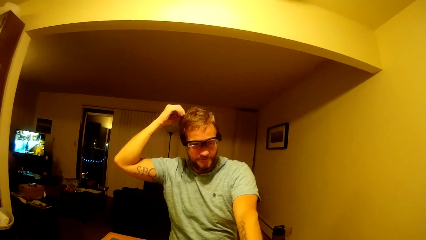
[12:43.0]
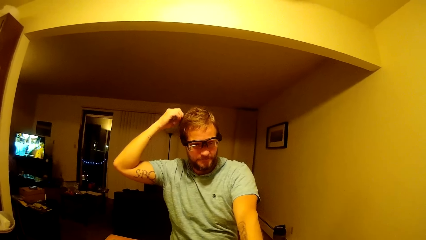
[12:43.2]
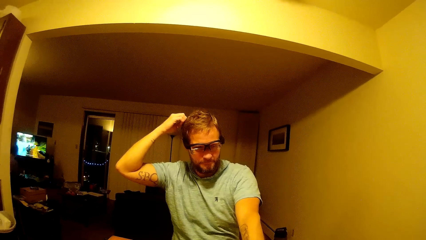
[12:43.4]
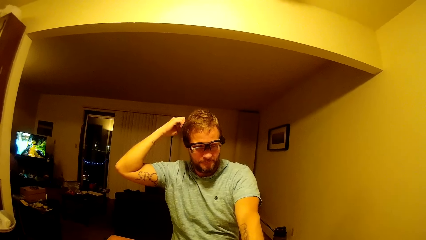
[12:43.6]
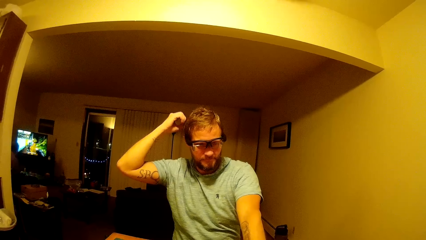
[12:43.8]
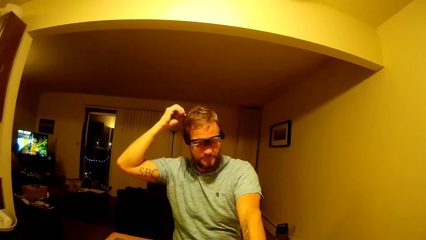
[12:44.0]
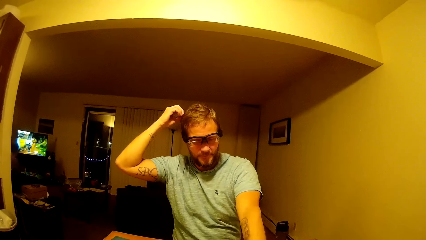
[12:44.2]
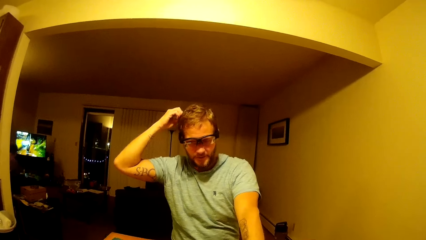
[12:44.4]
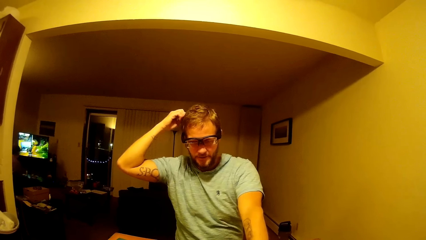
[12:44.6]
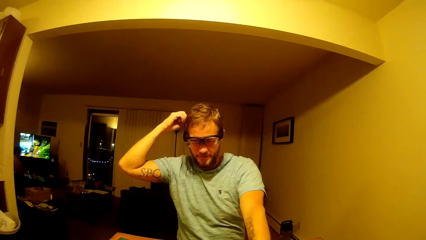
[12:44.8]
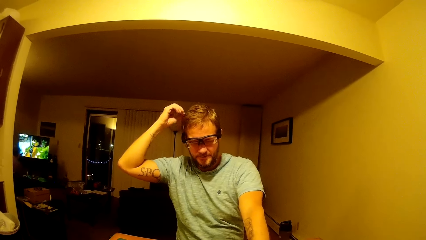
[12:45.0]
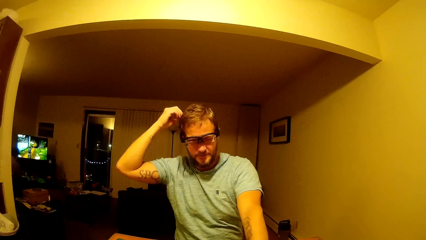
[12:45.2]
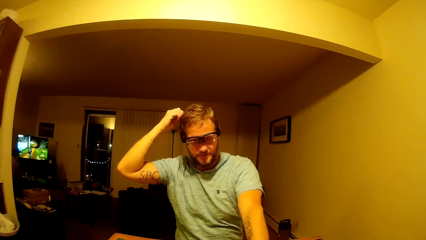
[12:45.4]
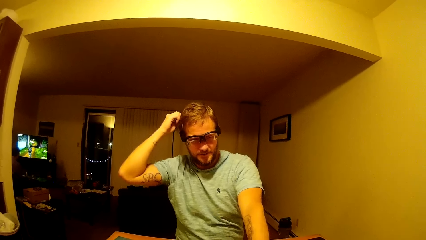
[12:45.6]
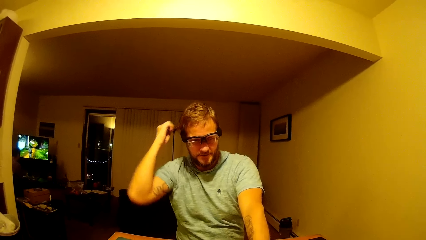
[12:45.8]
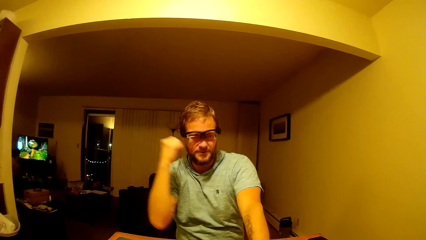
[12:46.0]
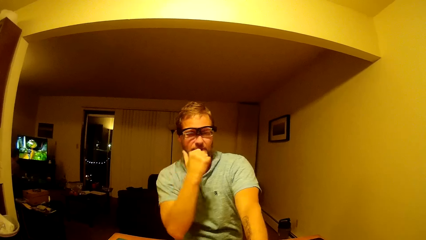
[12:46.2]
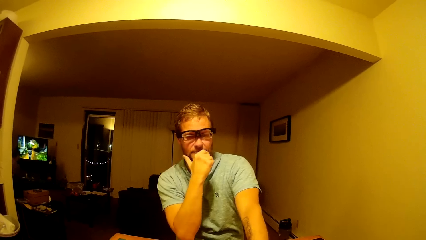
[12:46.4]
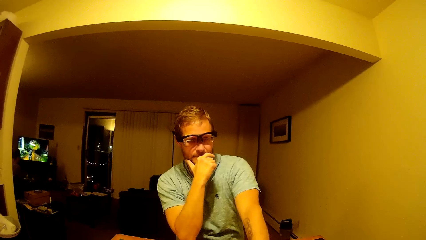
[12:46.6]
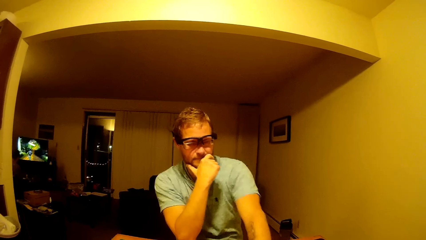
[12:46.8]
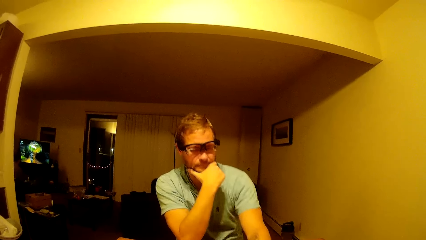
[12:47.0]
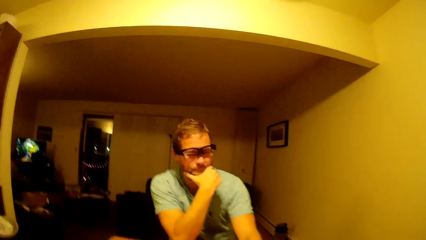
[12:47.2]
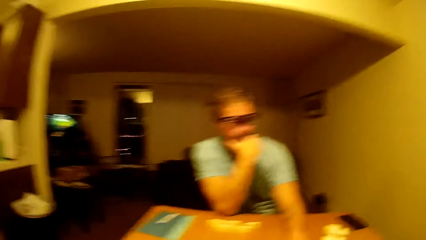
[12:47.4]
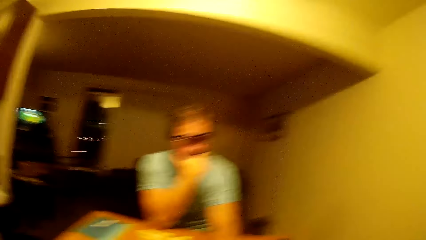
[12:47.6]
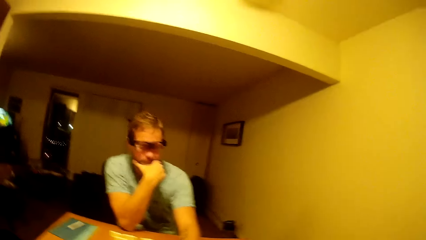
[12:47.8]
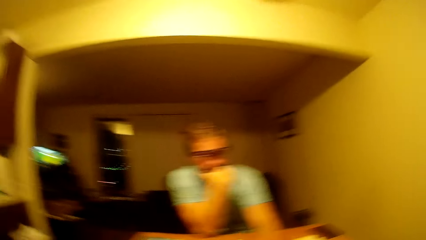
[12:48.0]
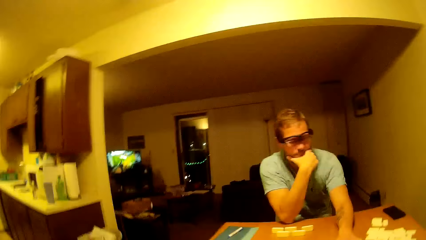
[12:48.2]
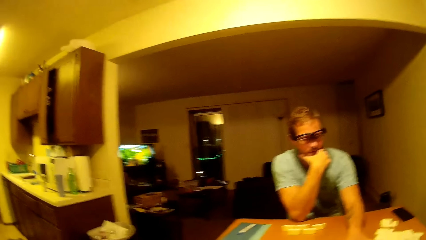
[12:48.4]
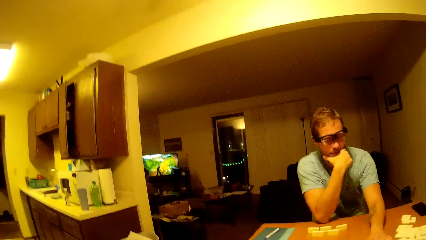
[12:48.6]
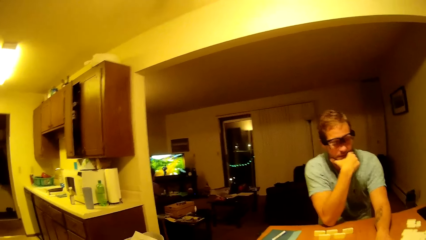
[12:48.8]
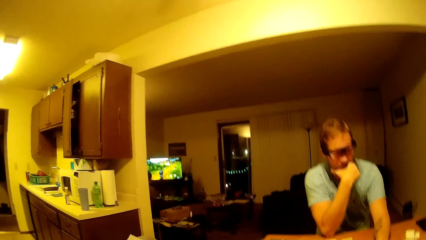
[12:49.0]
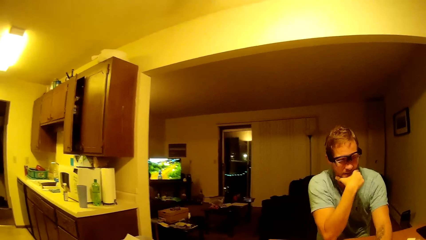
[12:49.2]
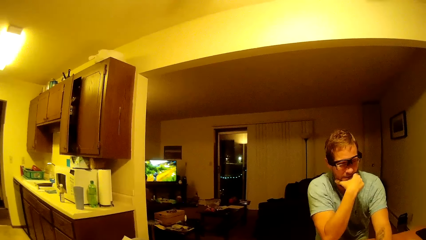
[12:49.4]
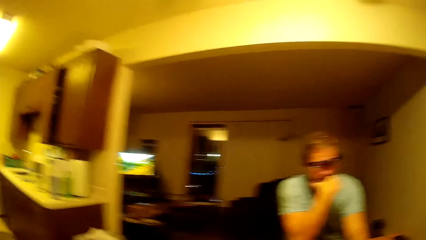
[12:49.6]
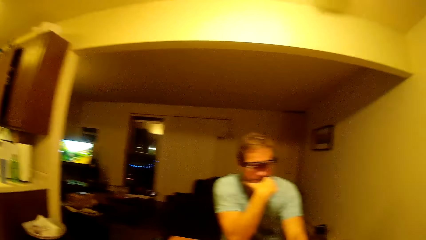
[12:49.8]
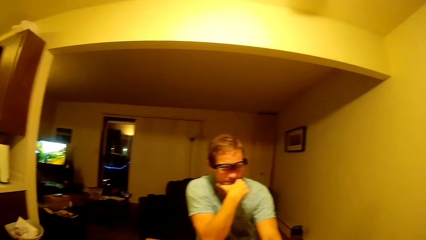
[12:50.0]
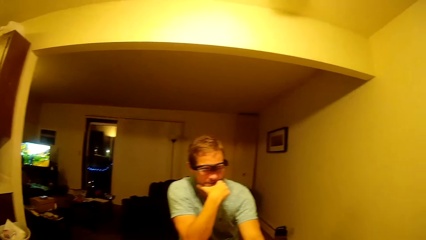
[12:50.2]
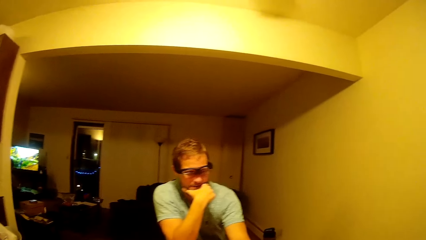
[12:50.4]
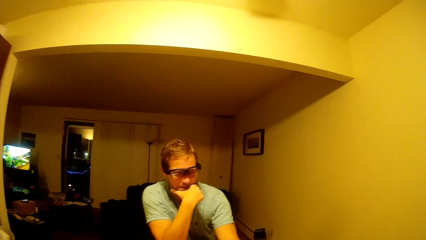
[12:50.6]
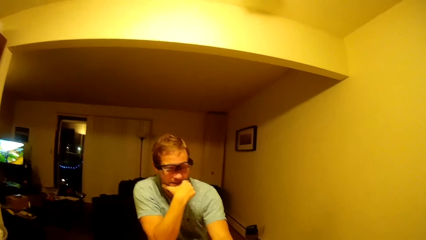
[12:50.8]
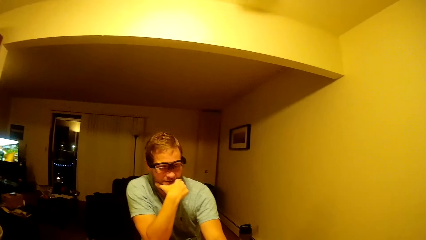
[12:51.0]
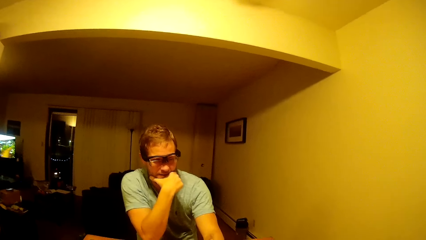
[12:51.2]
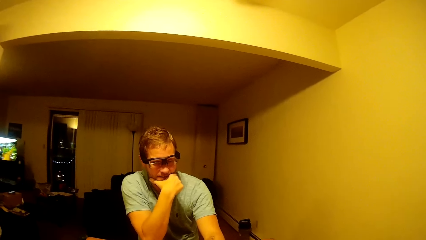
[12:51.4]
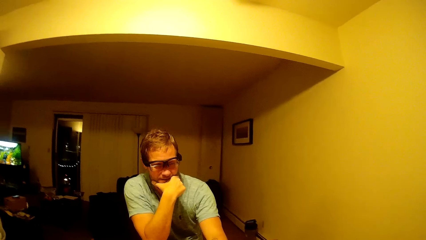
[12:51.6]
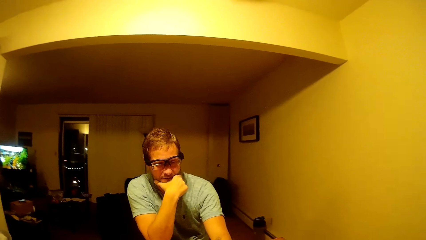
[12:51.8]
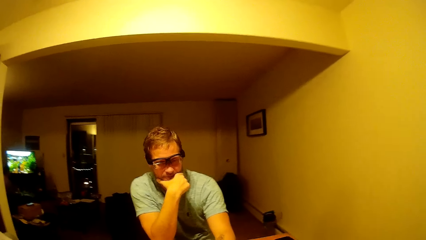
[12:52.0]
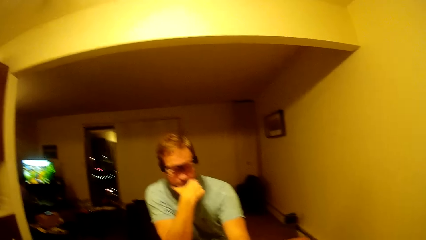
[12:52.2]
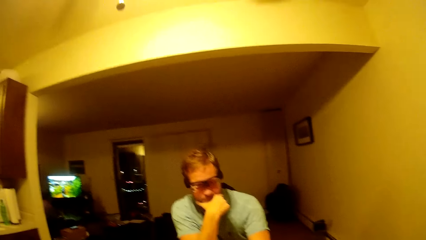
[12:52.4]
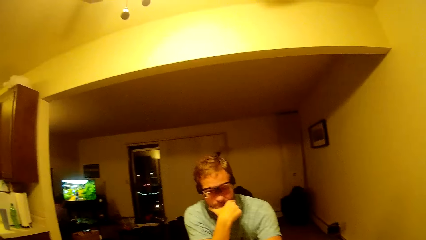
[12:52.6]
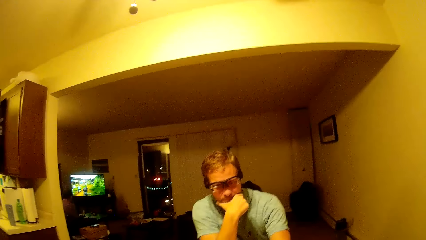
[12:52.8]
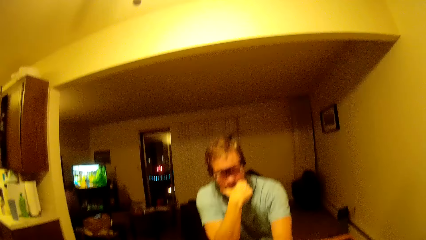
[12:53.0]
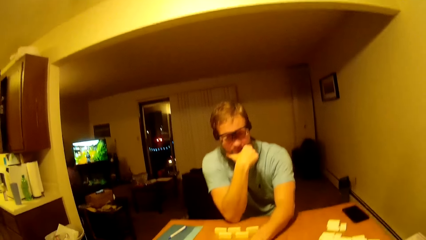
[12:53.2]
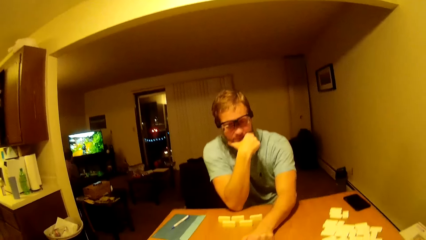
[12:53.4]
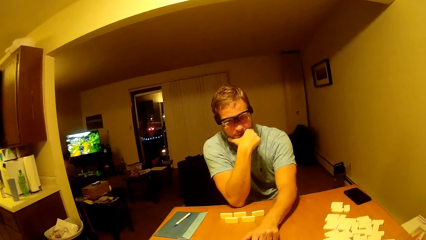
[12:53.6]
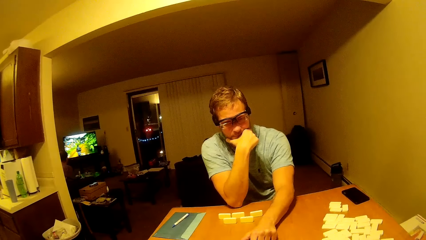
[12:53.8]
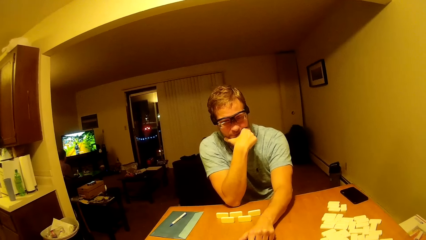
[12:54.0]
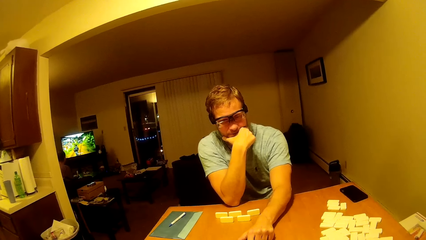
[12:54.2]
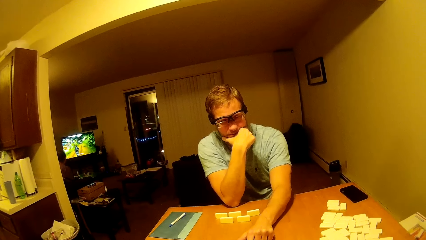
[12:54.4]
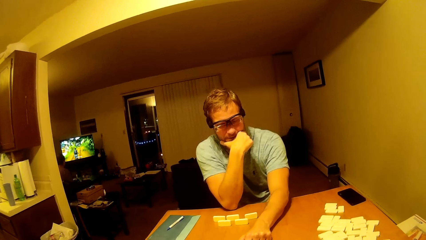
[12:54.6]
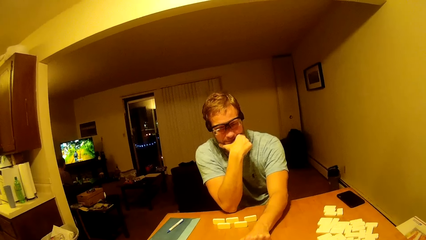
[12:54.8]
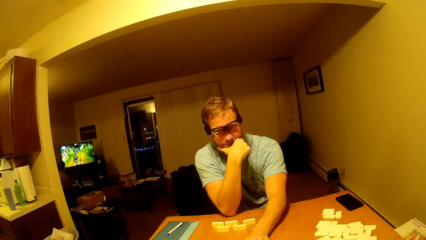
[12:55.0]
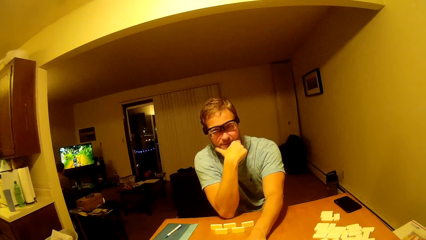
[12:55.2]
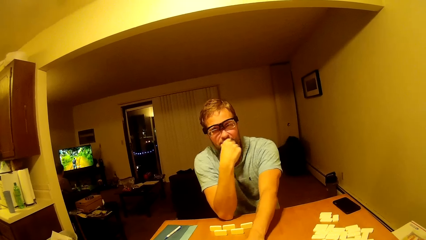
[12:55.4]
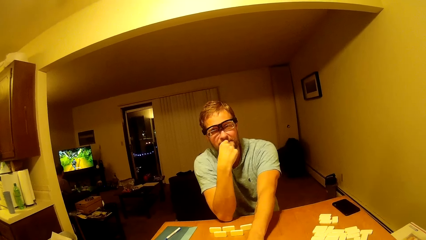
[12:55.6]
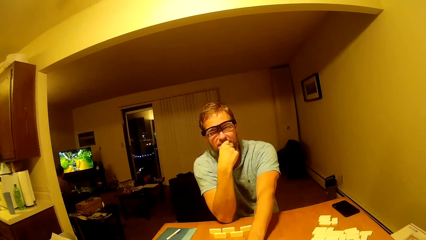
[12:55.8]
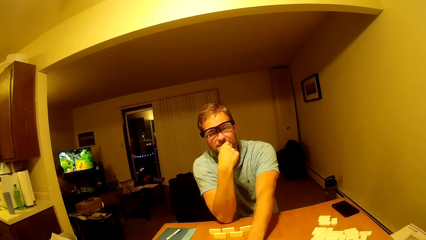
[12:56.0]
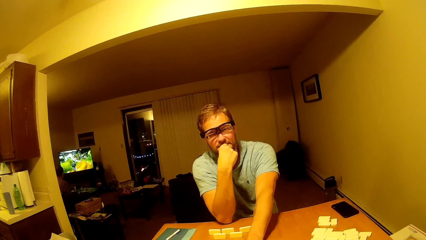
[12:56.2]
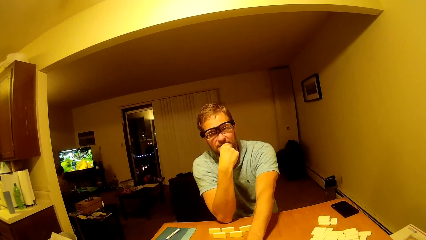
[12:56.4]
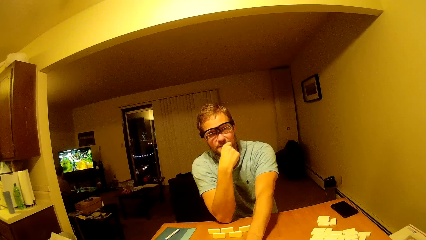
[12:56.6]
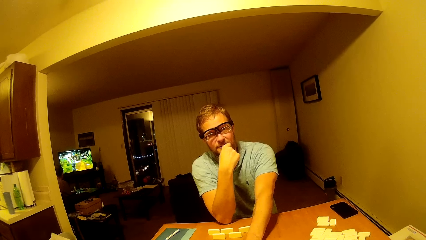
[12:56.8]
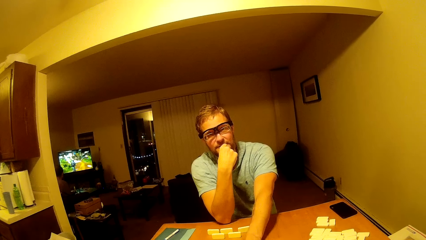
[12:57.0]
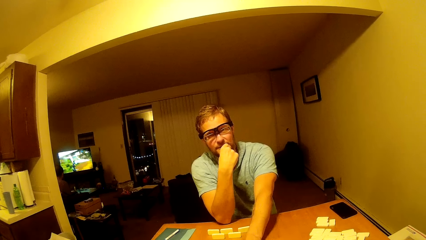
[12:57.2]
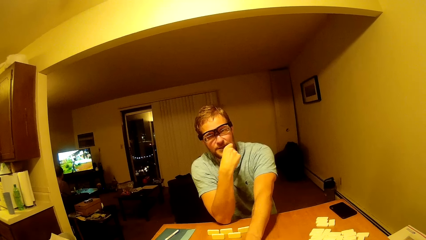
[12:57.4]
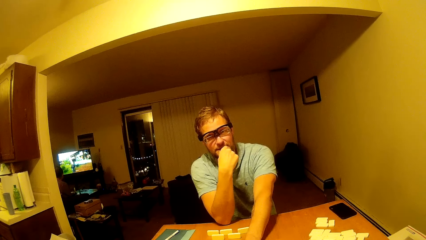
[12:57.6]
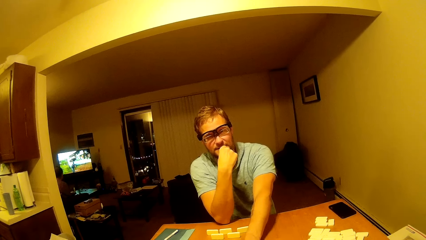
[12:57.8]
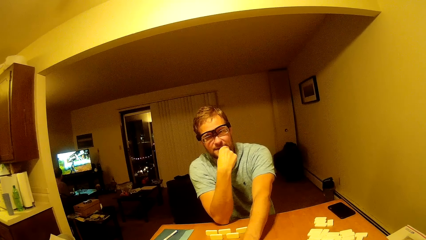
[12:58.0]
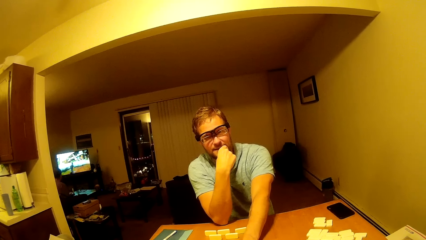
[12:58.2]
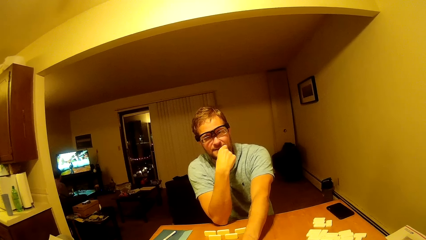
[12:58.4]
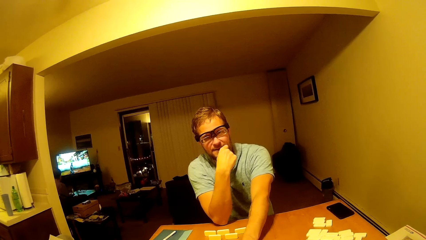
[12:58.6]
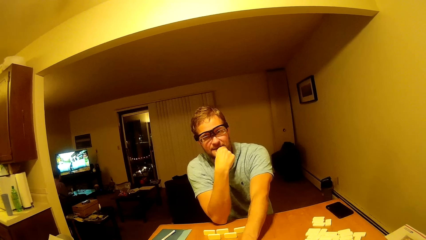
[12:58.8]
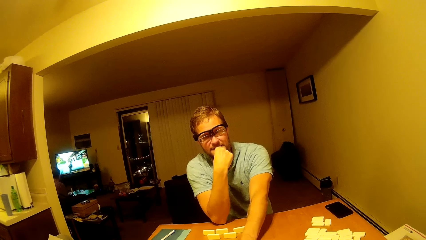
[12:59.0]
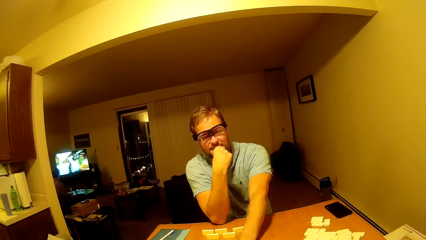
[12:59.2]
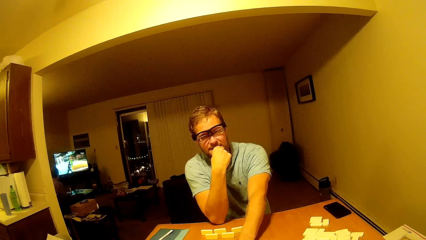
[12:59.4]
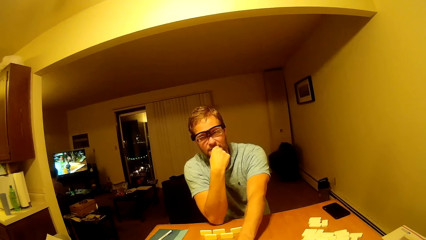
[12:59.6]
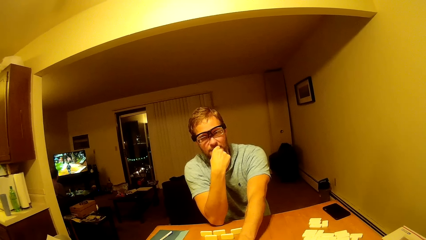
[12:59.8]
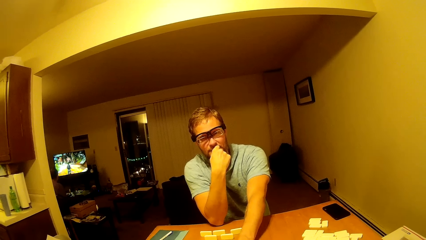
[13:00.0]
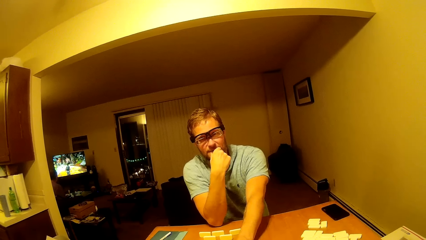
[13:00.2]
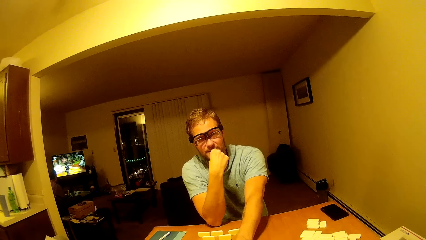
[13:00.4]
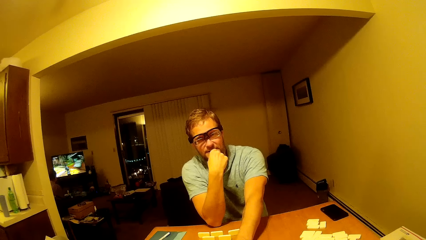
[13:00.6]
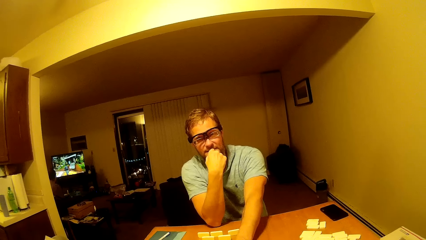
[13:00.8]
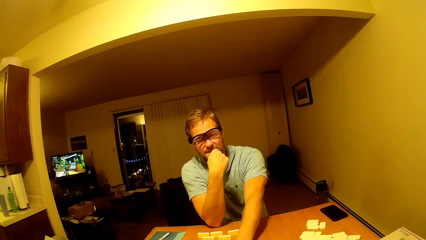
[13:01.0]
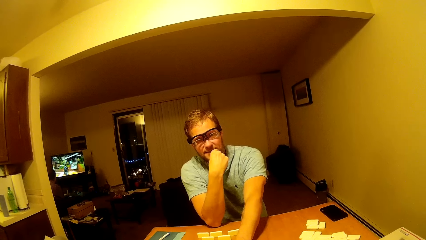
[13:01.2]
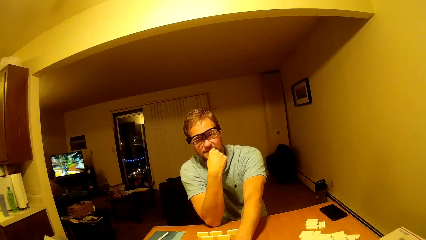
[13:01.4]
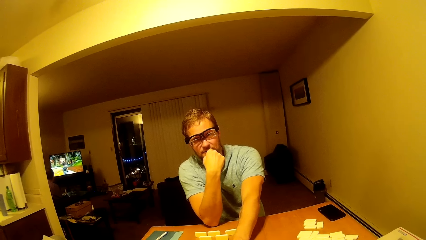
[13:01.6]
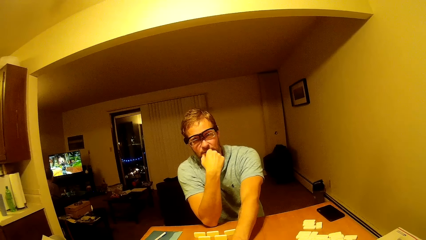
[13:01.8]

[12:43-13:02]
The camera wearer looks around. They talk to a man.
